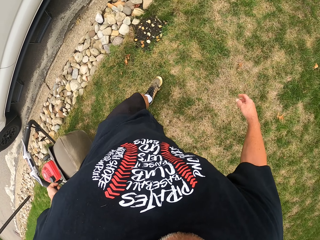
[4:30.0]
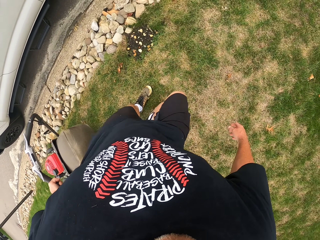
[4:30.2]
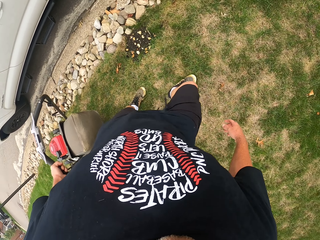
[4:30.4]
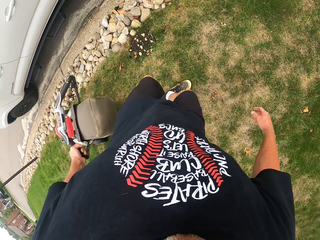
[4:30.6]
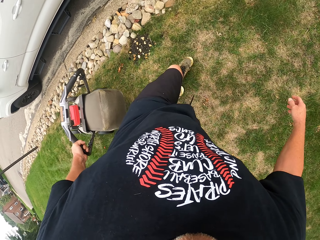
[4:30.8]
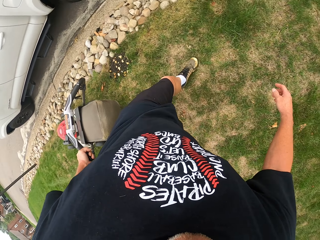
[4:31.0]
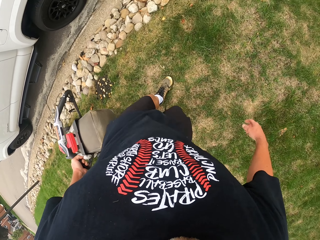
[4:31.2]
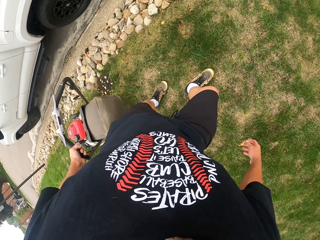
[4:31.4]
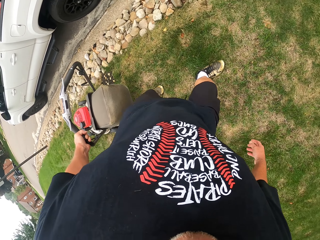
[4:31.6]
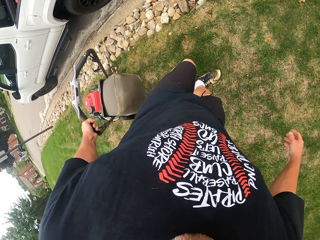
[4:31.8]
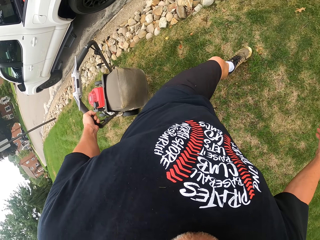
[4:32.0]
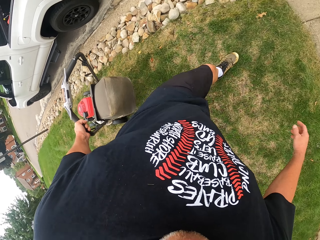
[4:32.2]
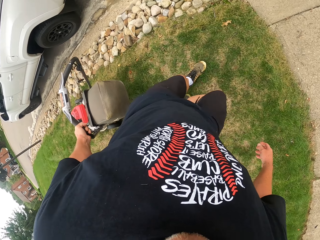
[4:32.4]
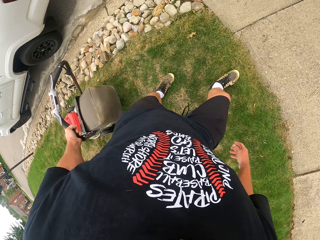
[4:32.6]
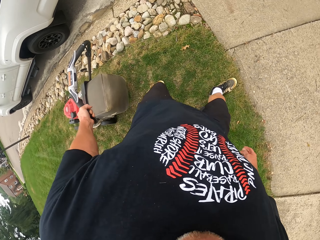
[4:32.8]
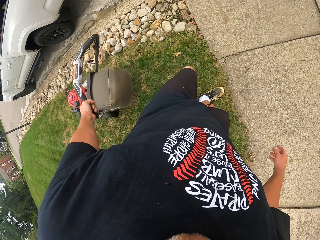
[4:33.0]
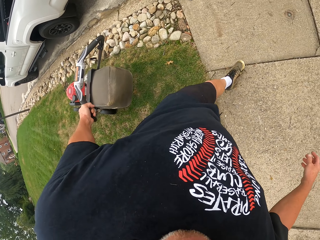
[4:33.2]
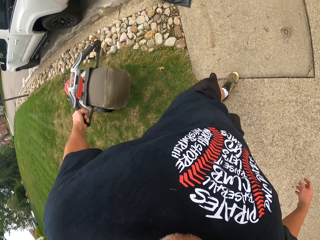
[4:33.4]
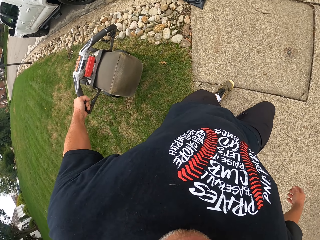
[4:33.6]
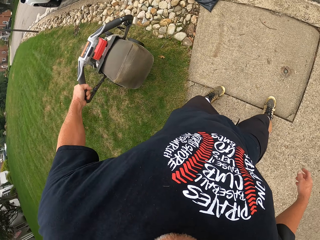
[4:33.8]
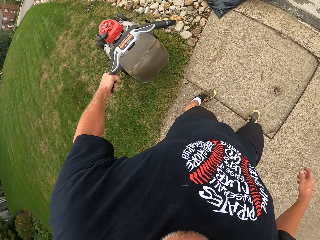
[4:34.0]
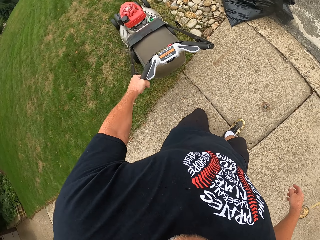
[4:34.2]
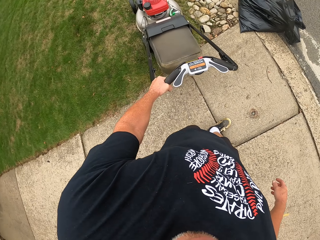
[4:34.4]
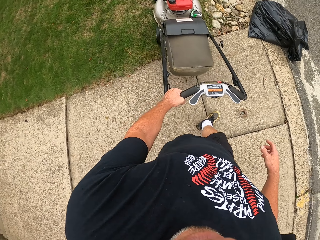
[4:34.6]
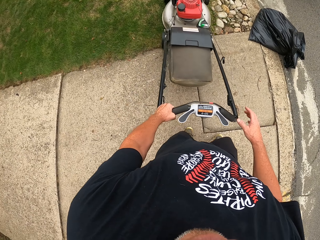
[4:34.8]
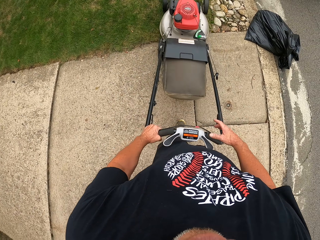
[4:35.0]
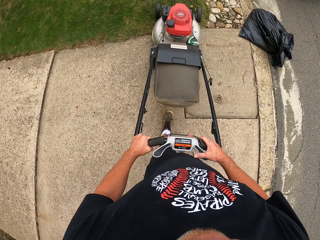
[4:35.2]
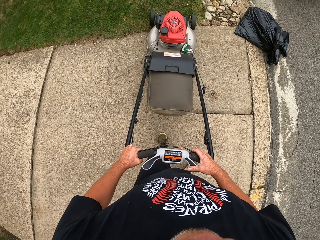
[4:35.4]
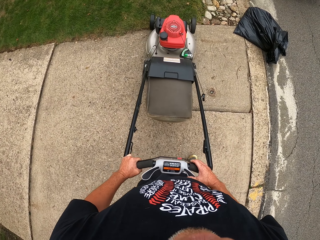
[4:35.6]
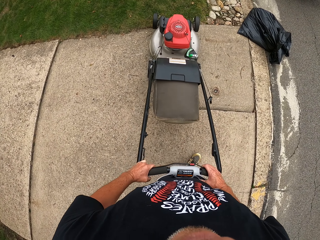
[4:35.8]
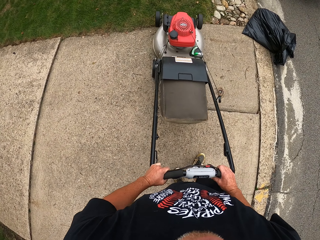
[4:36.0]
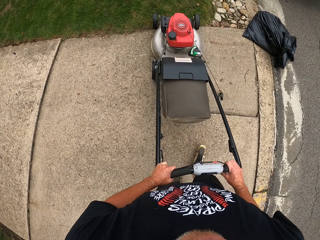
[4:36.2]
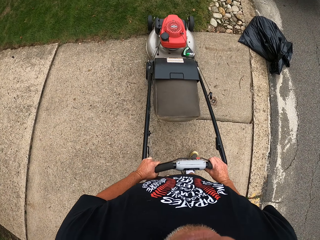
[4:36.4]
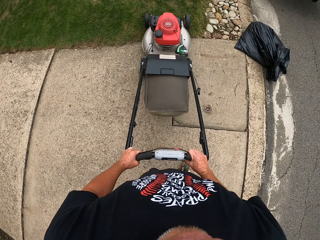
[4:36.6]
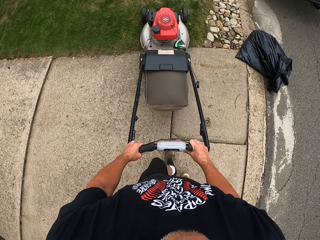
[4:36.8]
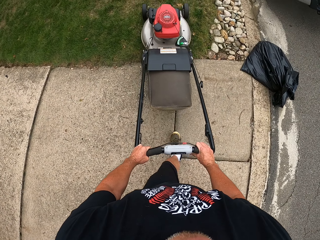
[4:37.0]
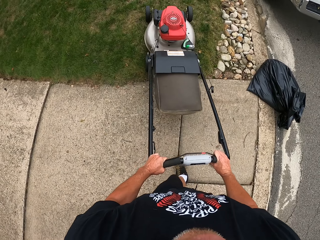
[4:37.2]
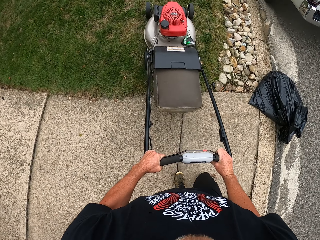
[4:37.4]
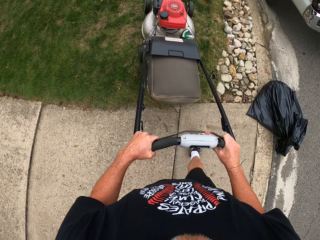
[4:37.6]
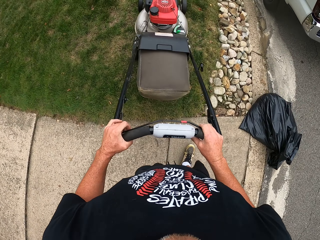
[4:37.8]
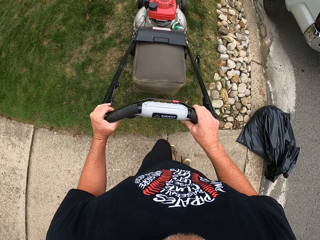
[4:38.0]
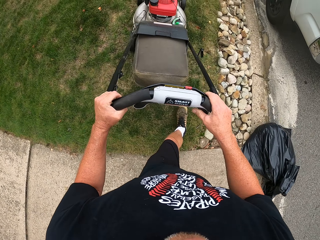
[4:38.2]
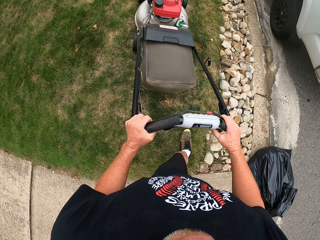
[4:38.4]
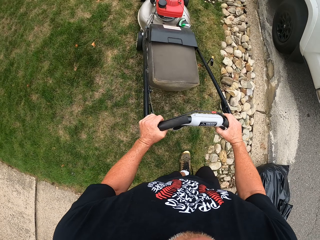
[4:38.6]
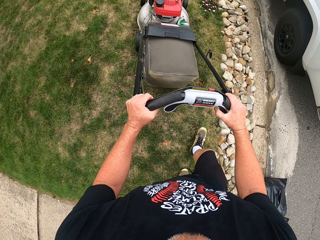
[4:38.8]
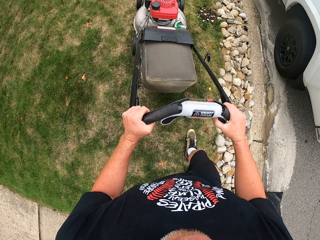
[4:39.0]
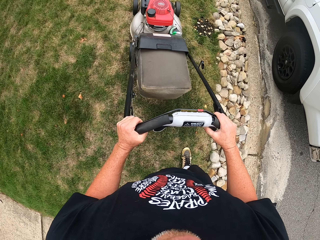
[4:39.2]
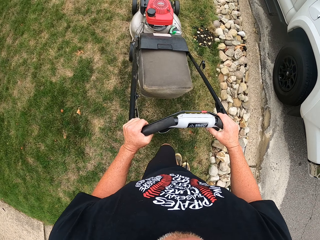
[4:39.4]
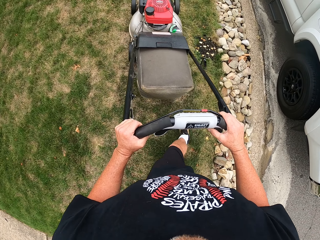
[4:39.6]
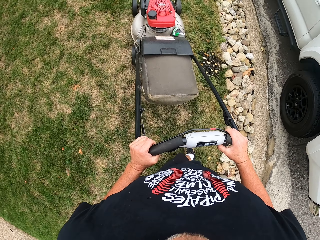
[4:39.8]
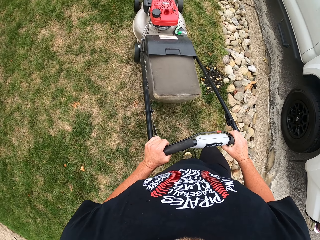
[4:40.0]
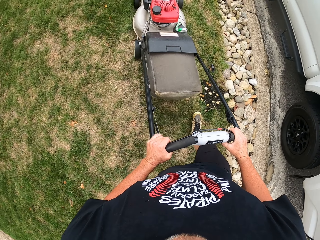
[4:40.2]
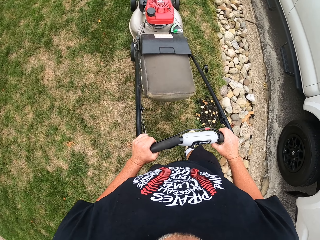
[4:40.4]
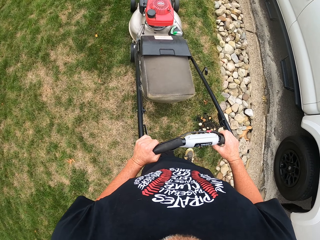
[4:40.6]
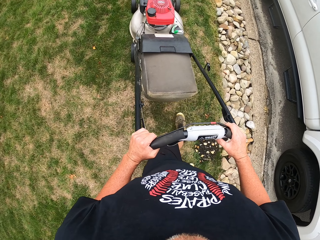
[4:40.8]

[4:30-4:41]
The camera wearer holds the lawn mower with both hands. They move the lawn mower towards the pavement. They mow grass around the compound using the lawn mower.

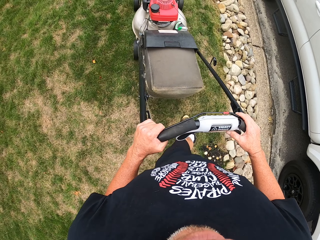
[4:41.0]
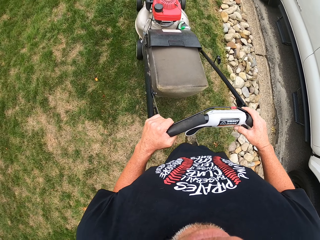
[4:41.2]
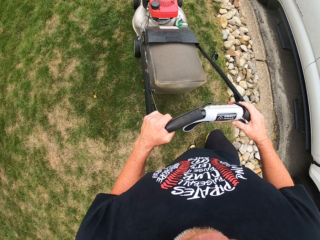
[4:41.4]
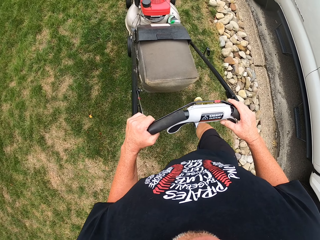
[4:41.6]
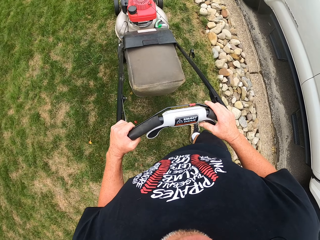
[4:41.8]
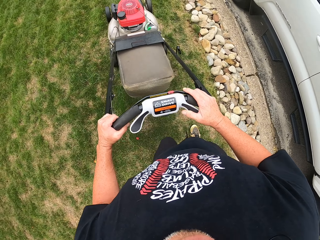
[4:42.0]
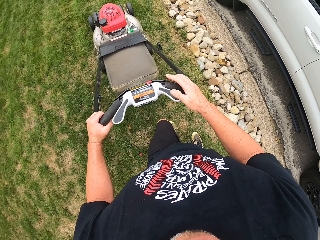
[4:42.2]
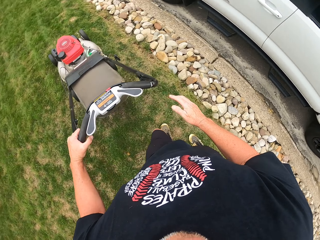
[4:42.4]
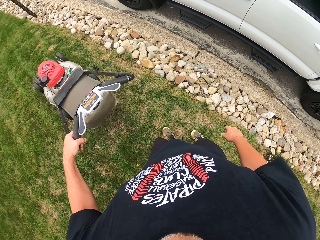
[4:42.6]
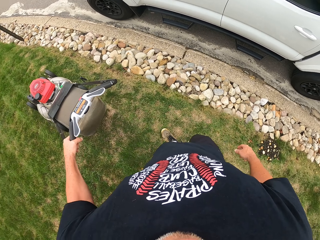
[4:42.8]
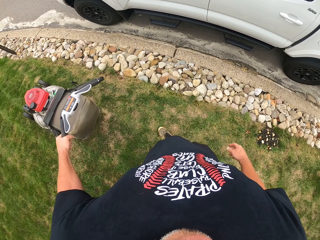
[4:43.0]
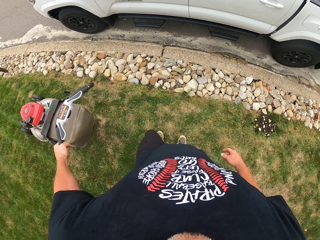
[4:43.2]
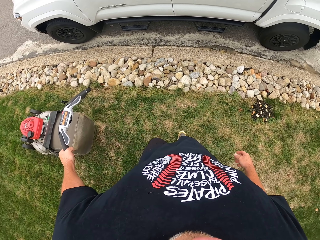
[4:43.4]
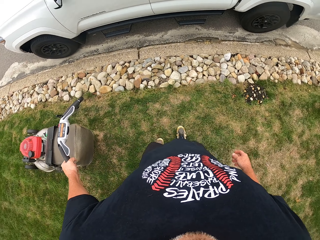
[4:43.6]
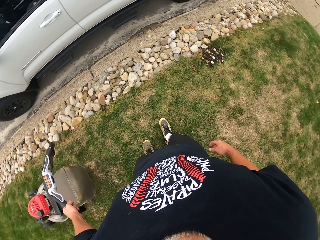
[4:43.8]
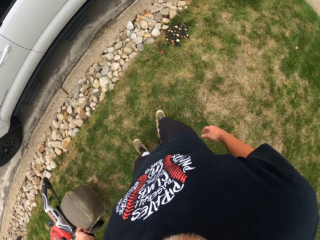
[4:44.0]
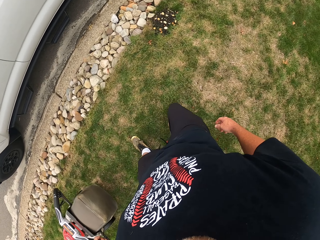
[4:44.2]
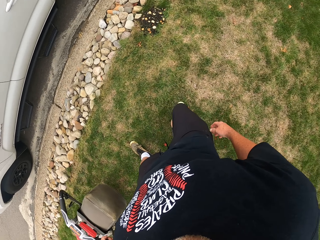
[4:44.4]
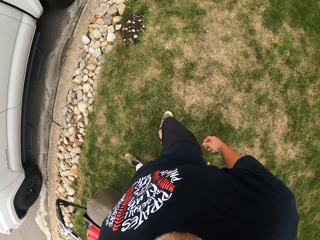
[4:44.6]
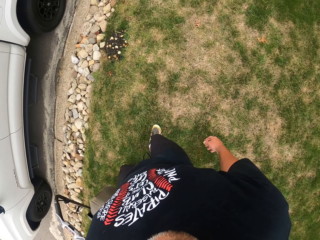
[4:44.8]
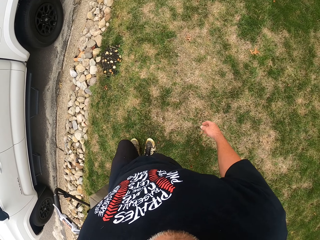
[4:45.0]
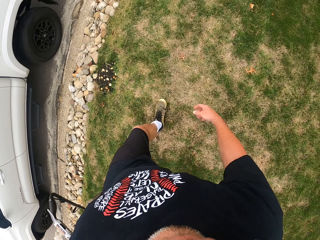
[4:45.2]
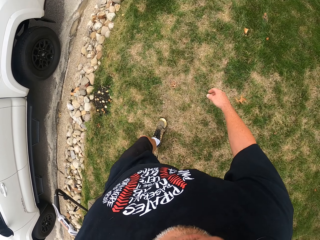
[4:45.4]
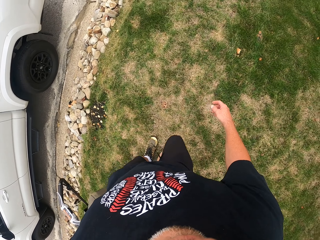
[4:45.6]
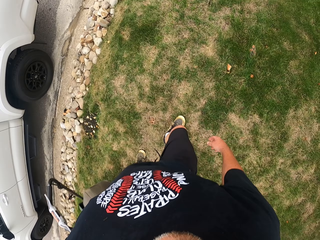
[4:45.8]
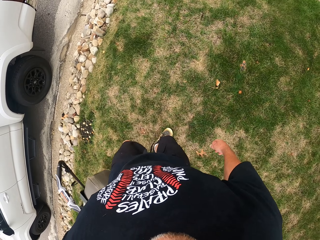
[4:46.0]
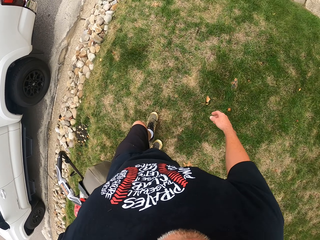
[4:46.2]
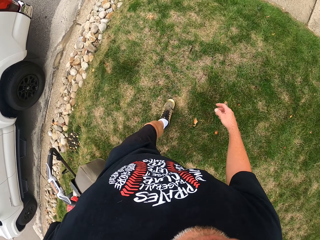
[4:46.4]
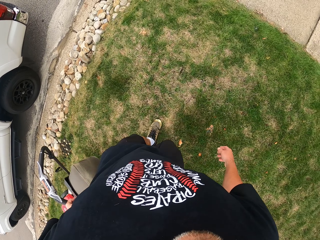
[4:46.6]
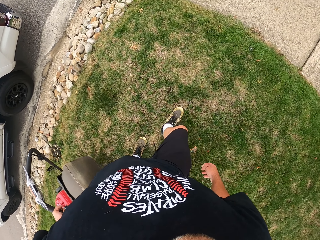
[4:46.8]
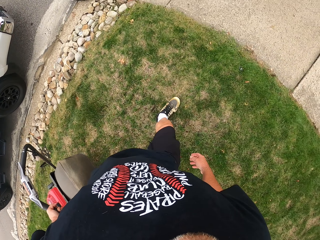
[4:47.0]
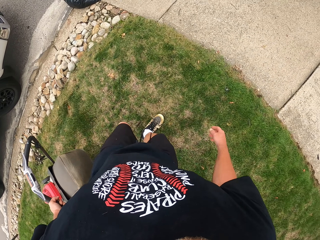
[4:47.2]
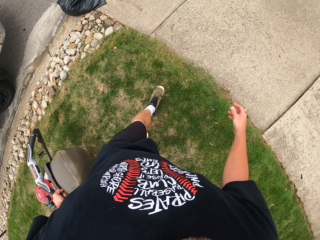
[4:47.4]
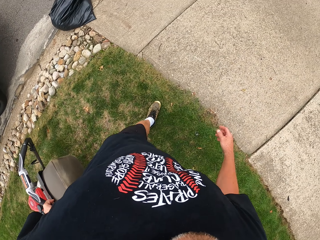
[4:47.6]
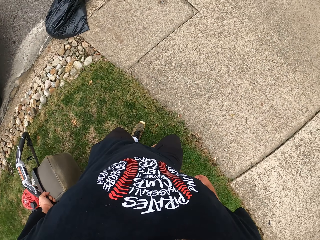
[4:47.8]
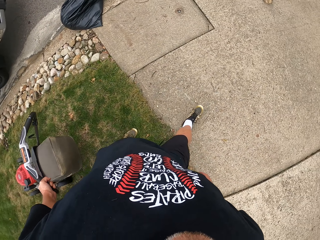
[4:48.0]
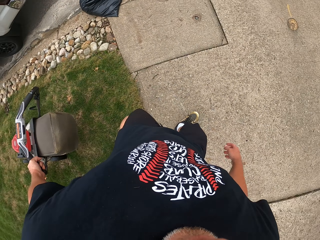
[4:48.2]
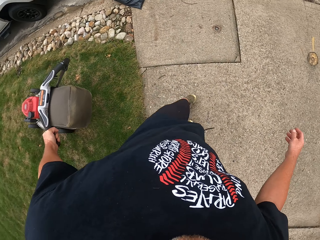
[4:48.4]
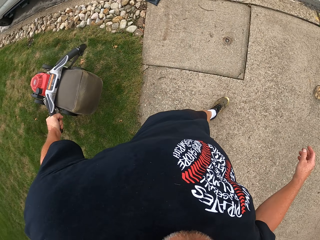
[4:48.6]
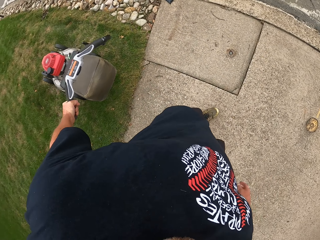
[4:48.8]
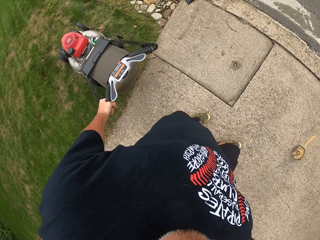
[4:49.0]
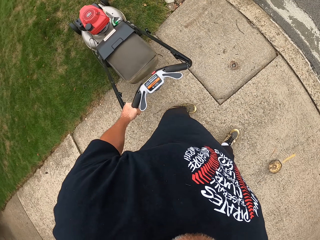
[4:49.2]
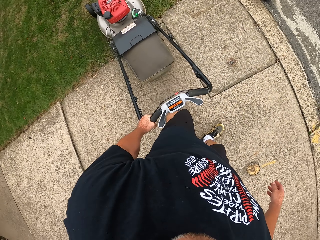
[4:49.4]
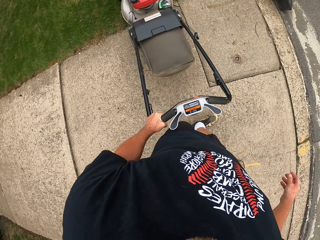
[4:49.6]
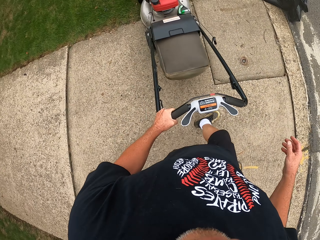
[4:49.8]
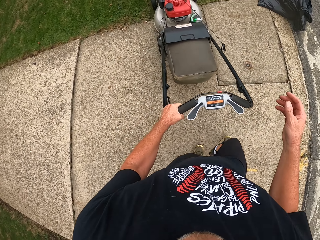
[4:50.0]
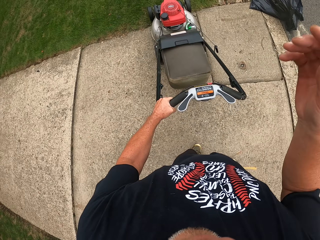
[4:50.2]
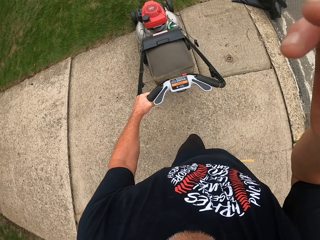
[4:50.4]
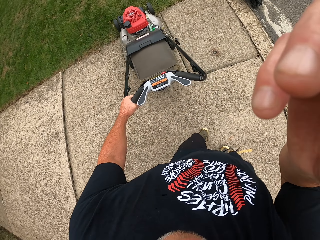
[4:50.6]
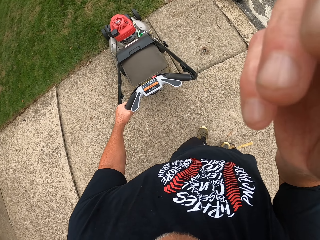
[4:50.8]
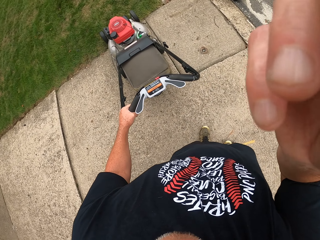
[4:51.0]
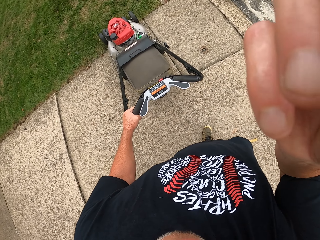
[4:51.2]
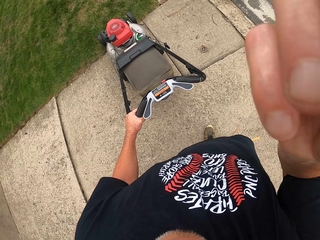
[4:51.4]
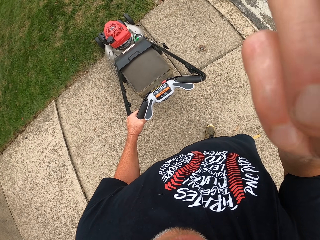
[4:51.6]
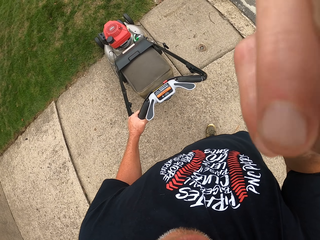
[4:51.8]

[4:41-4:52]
The camera wearer holds the lawn mower with the left hand. They look around the compound. They pull the lawn mower using the left hand. They adjust the camera on the head using the right hand.
